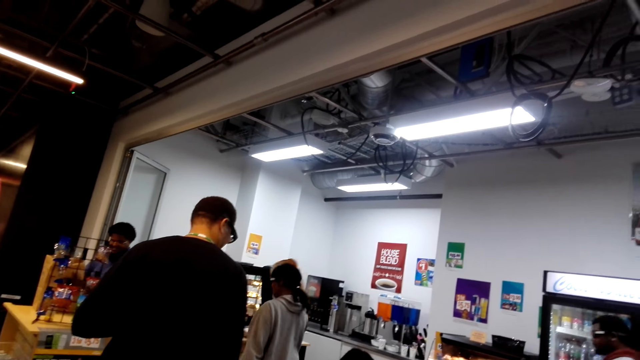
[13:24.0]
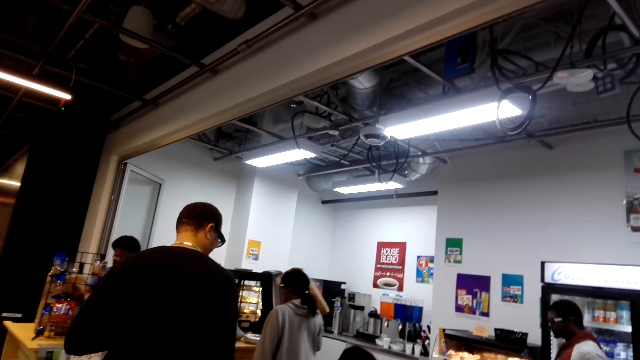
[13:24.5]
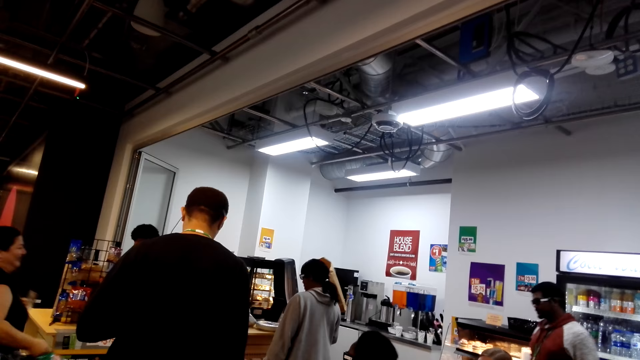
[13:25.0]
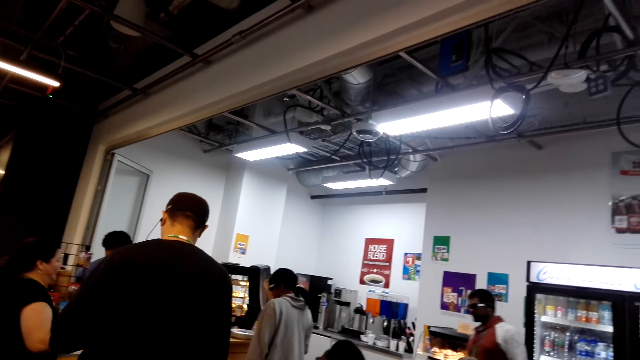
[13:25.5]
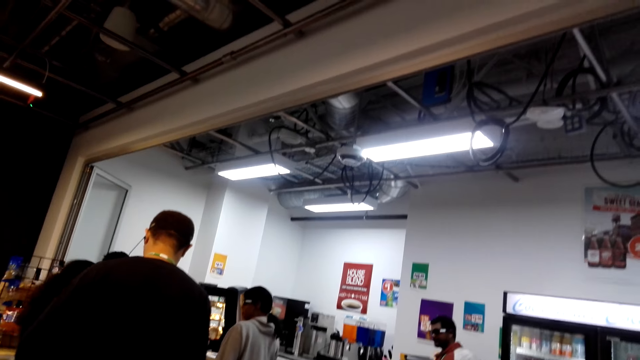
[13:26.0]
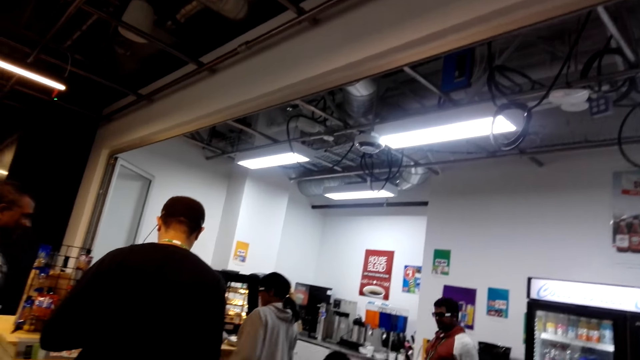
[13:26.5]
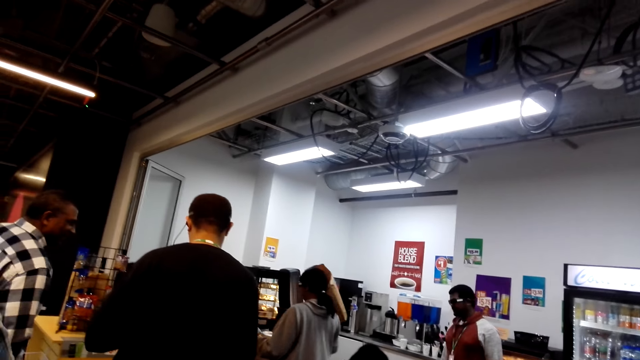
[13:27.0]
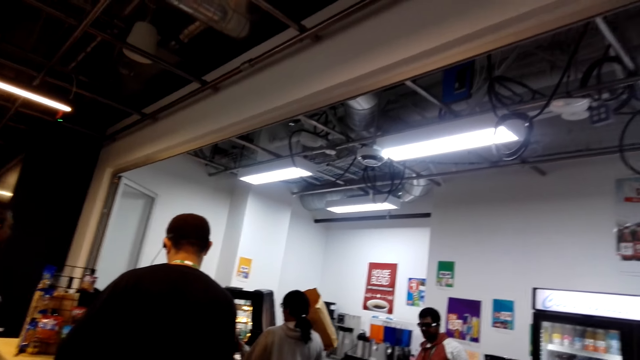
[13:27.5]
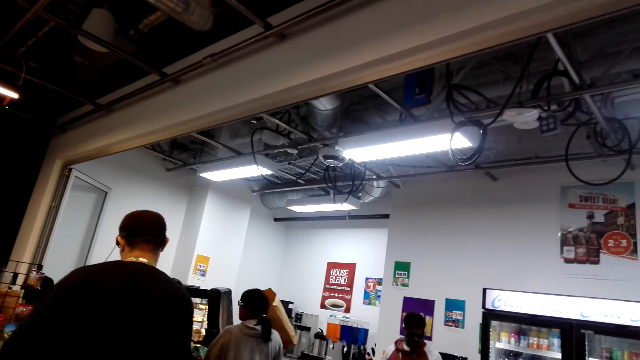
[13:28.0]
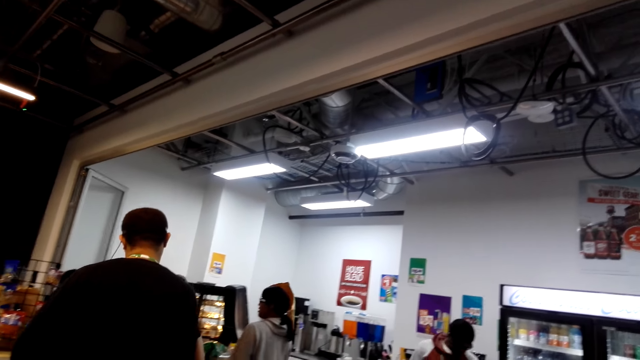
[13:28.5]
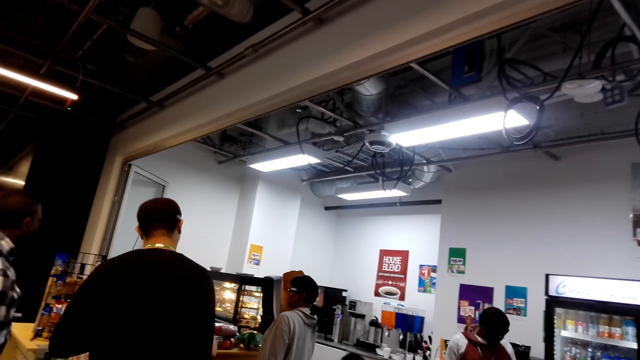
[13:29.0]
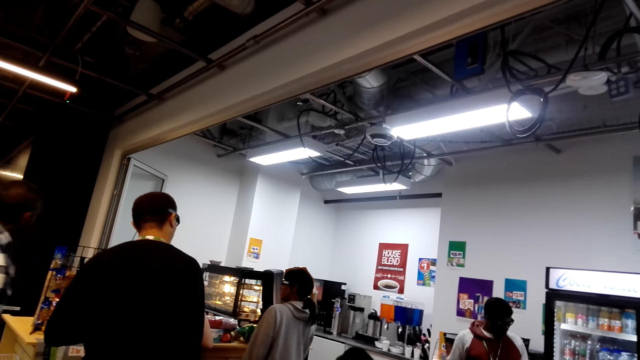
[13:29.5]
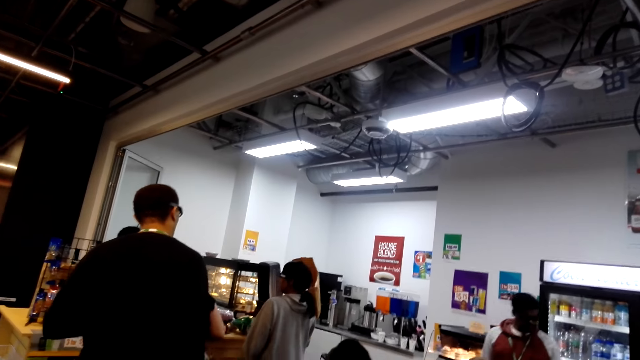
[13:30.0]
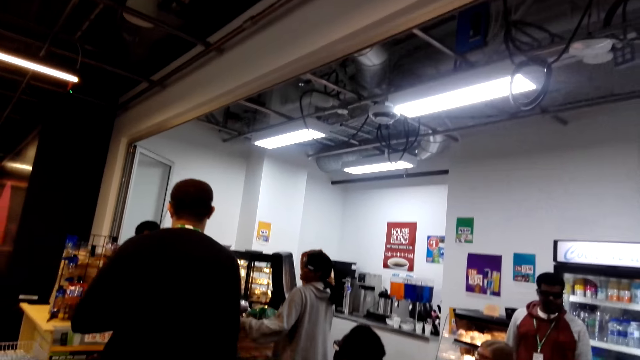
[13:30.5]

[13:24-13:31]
A woman lifts the package. The camera wearer queues in the line. Another woman walks around.

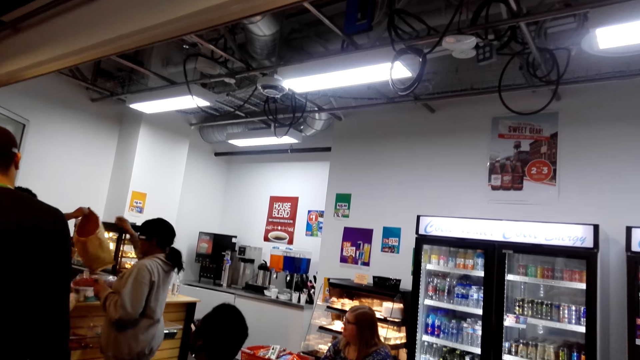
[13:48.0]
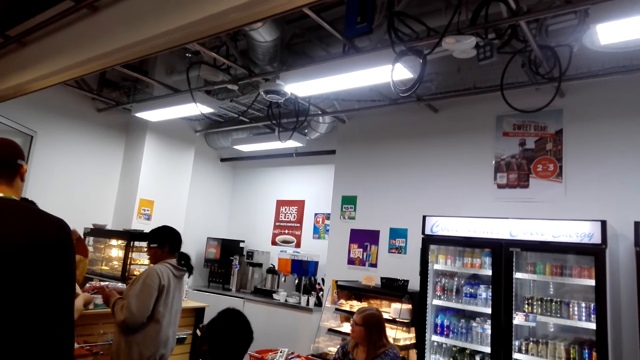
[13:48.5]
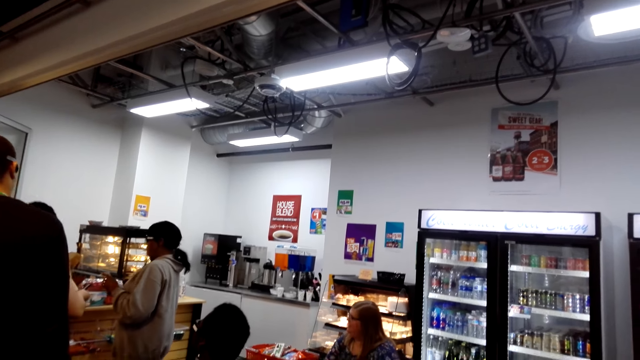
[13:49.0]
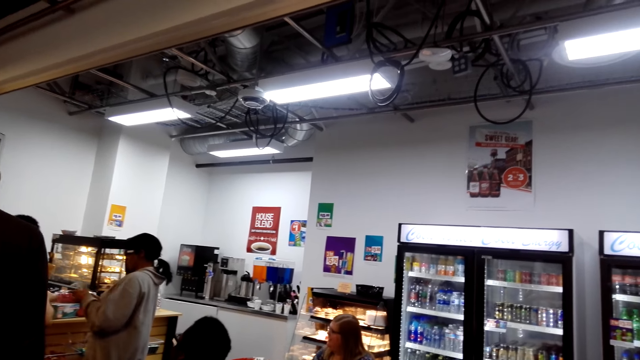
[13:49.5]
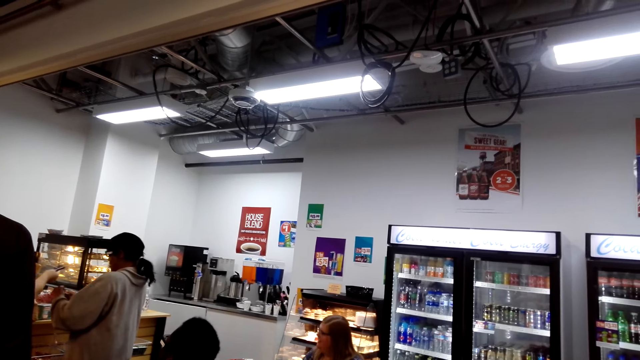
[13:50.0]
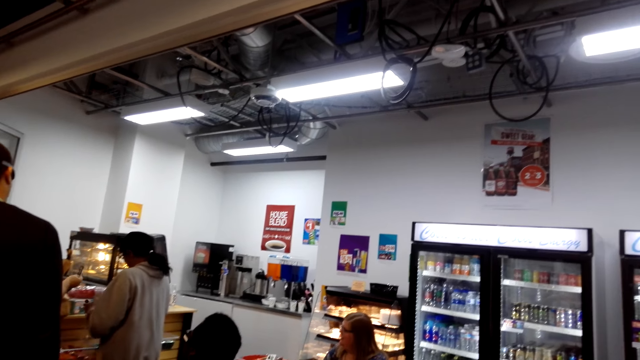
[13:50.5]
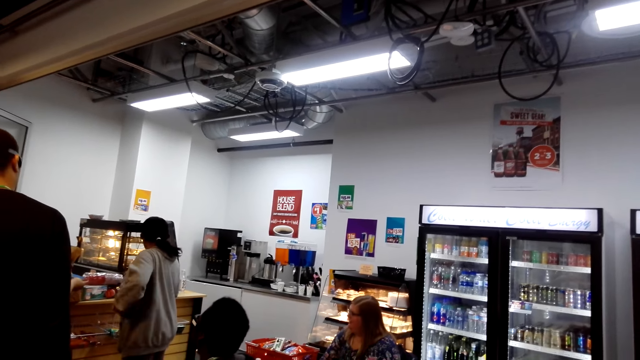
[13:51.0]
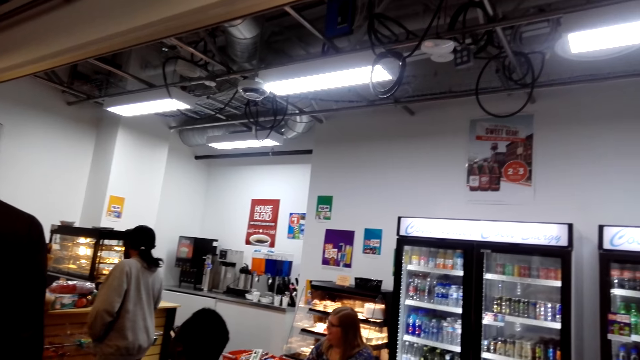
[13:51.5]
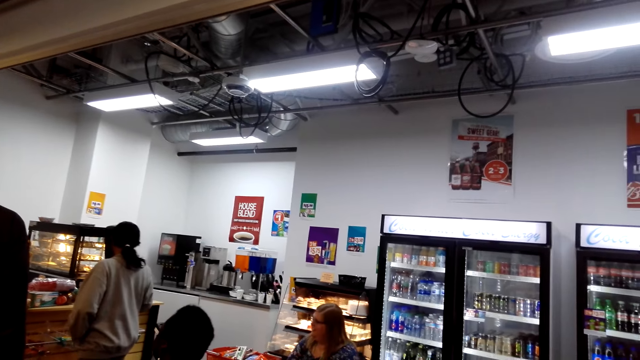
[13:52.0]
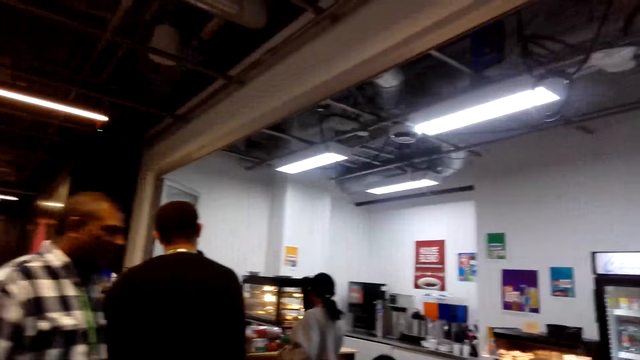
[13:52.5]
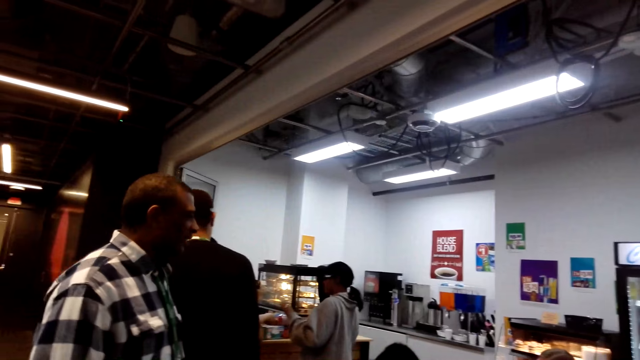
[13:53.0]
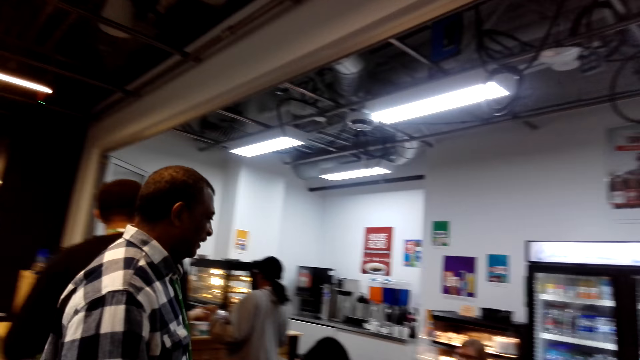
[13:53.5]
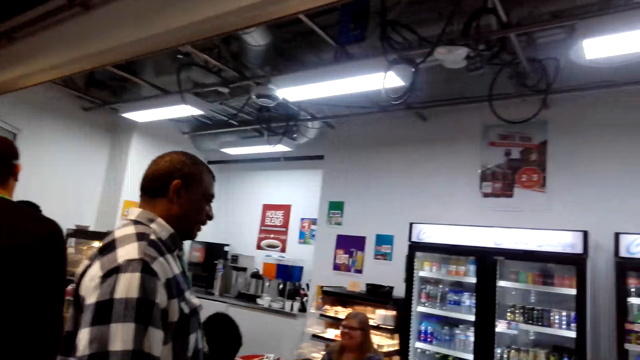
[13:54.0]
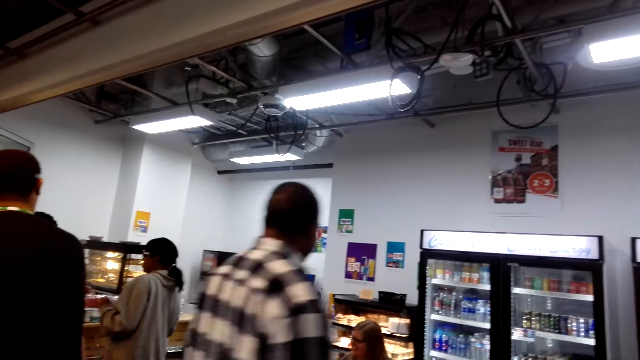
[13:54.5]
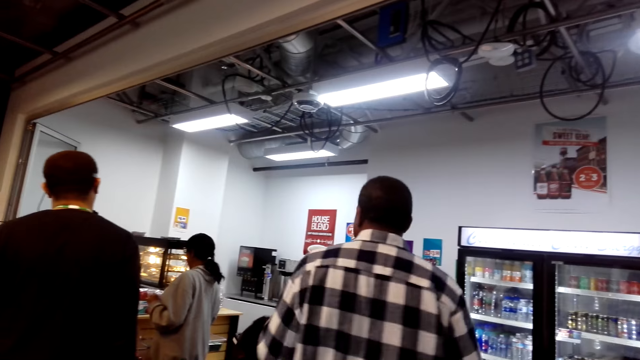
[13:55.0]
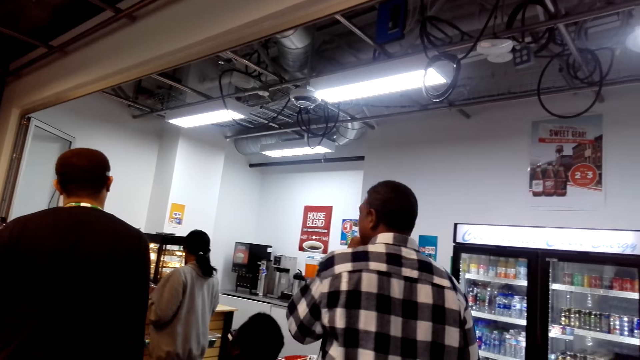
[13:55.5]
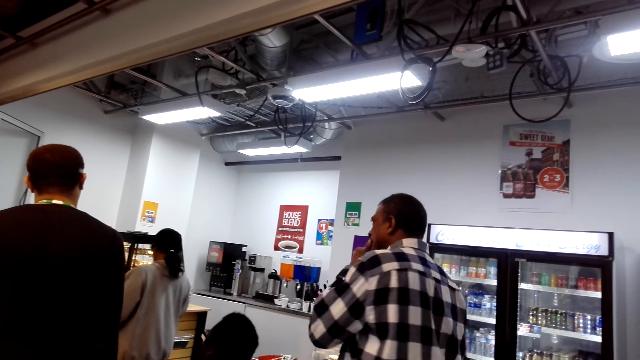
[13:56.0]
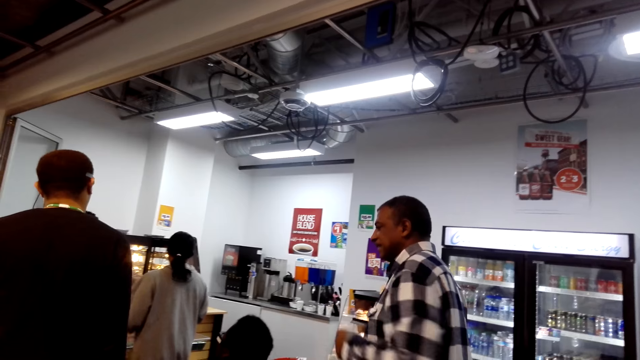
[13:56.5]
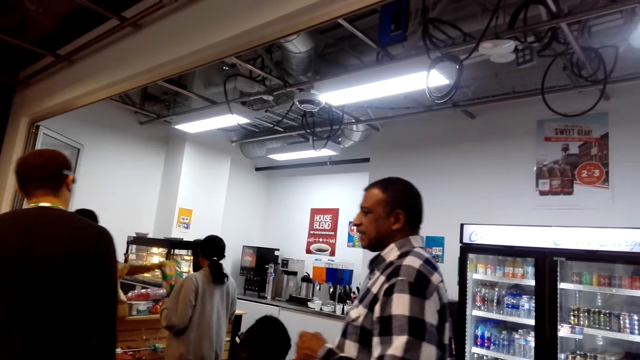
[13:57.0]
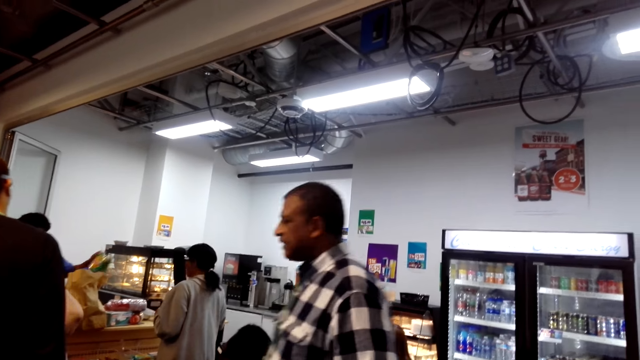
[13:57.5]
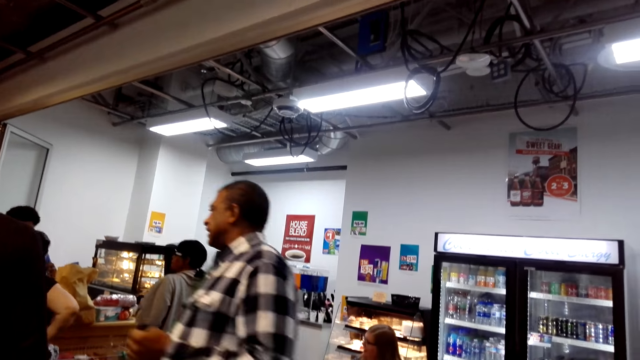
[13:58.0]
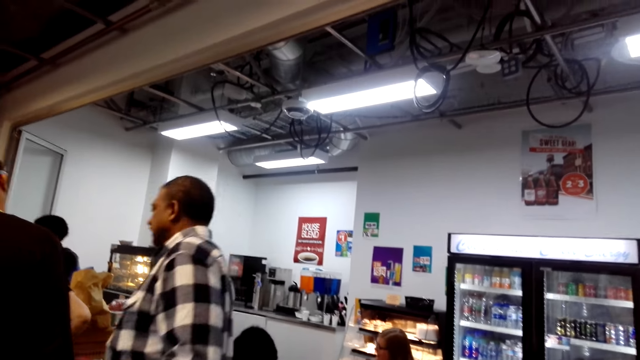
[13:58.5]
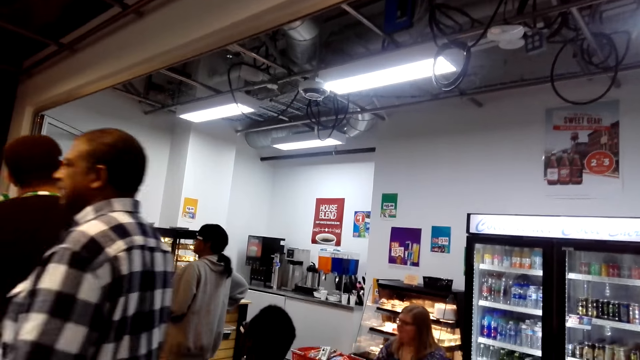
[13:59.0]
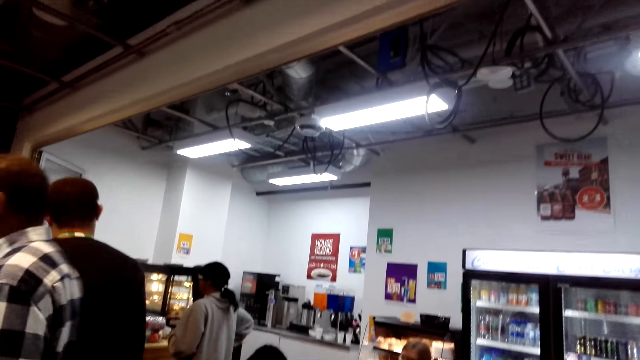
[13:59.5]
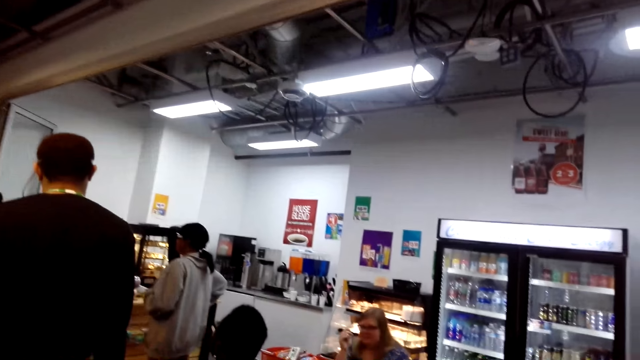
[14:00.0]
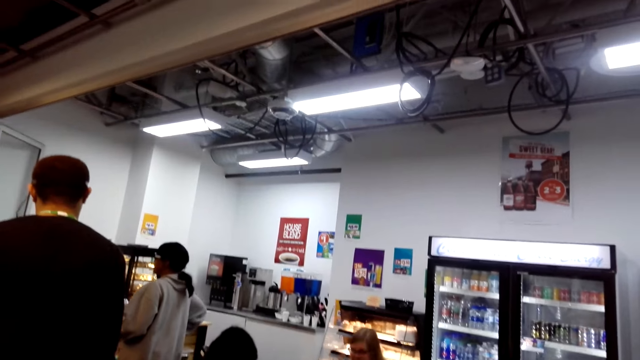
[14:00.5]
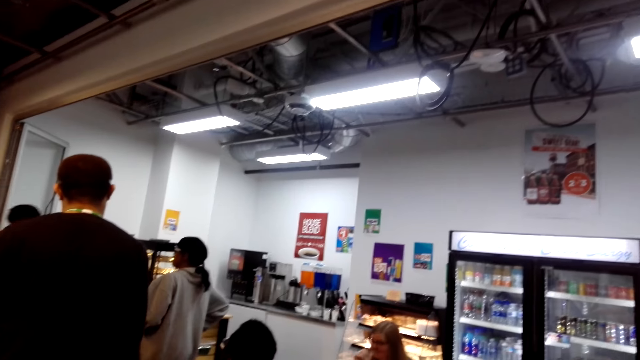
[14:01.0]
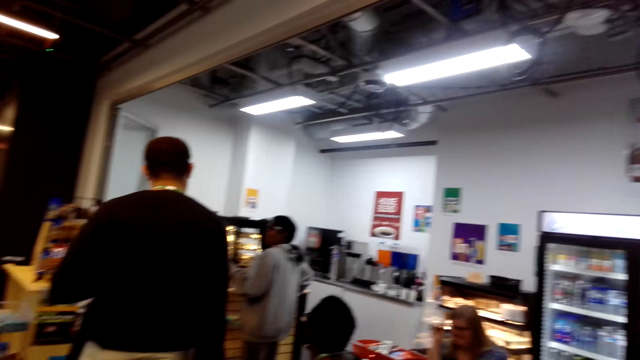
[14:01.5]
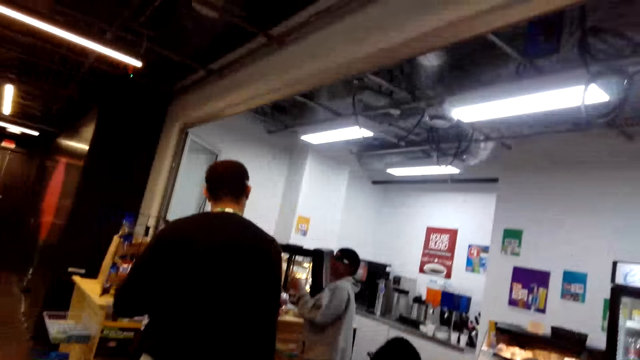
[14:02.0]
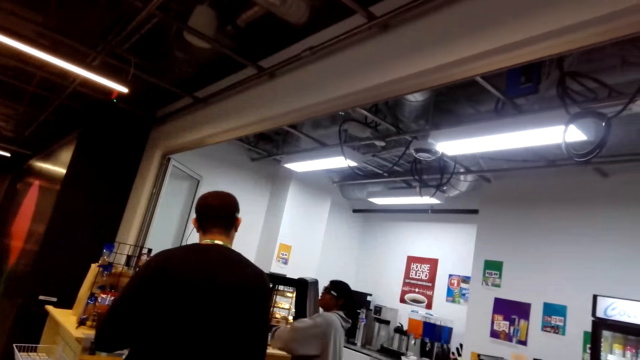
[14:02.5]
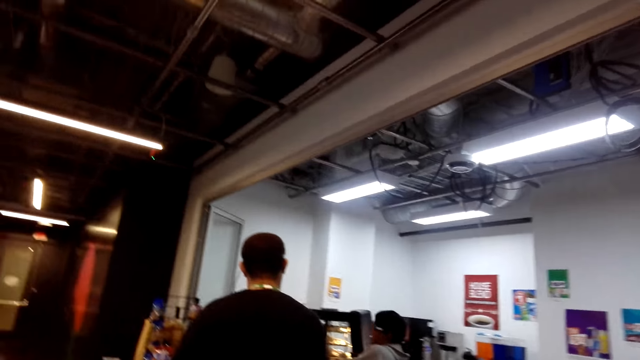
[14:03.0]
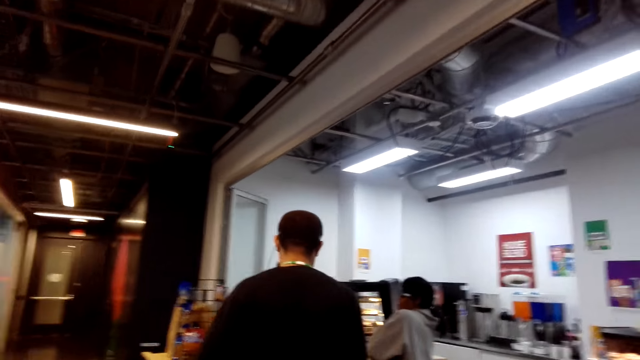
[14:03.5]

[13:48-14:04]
A man picks up the package. A woman hands out the money. Another man walks around, touches the face and walks around. The woman talks.
